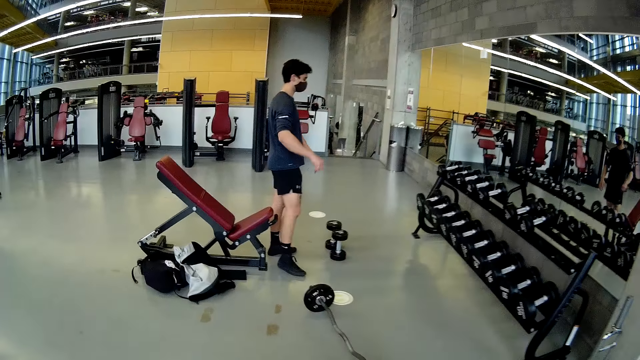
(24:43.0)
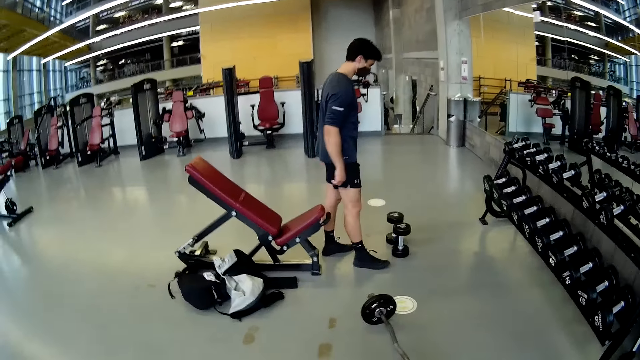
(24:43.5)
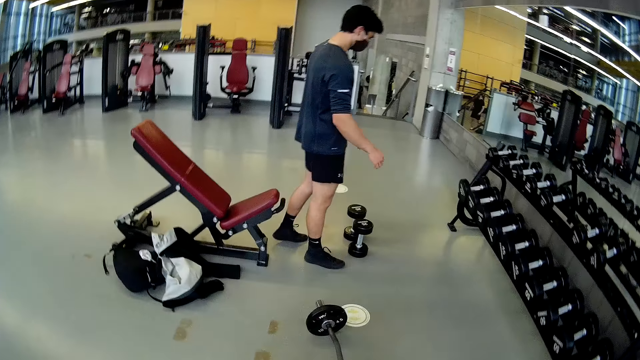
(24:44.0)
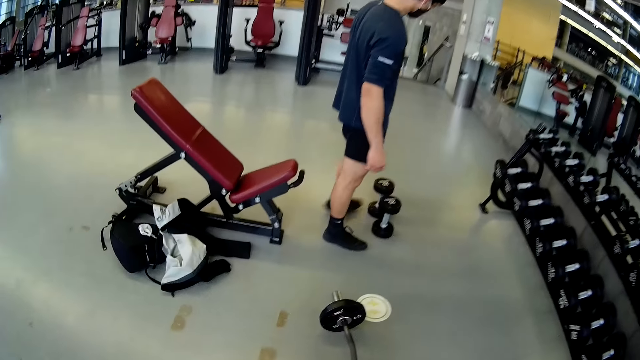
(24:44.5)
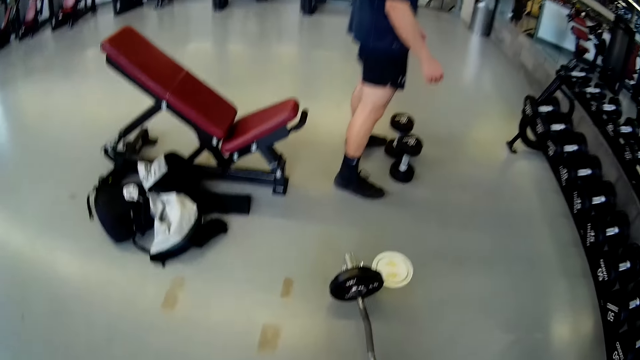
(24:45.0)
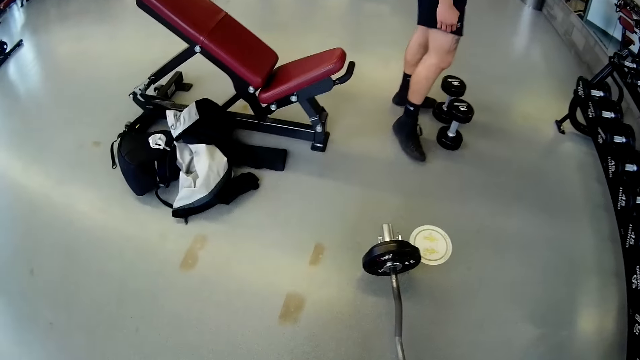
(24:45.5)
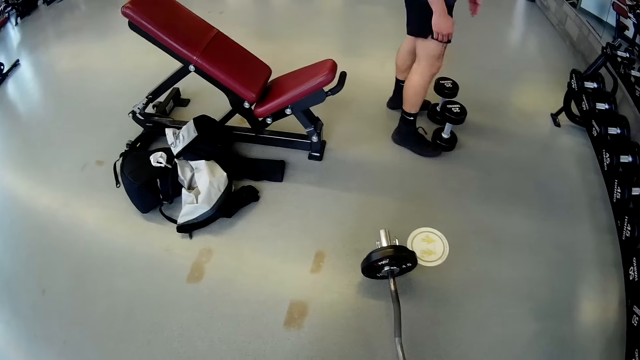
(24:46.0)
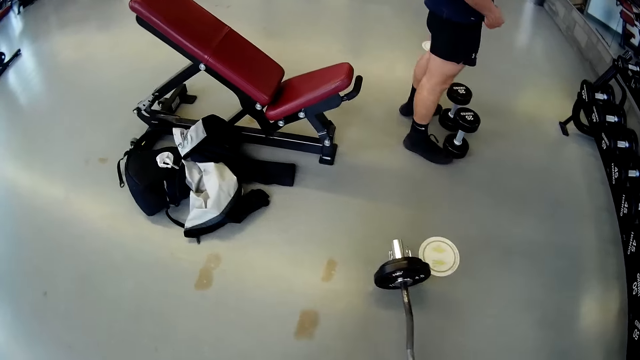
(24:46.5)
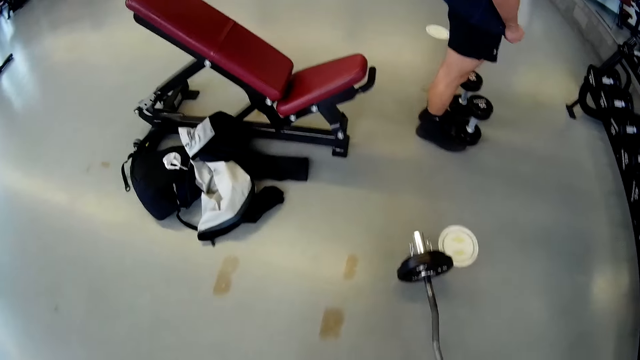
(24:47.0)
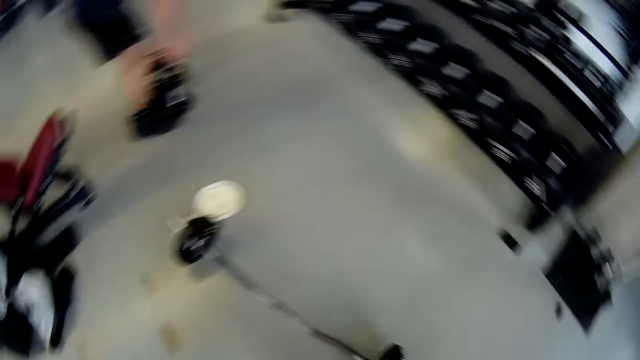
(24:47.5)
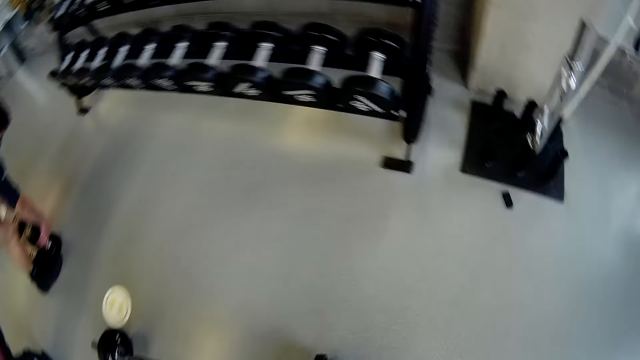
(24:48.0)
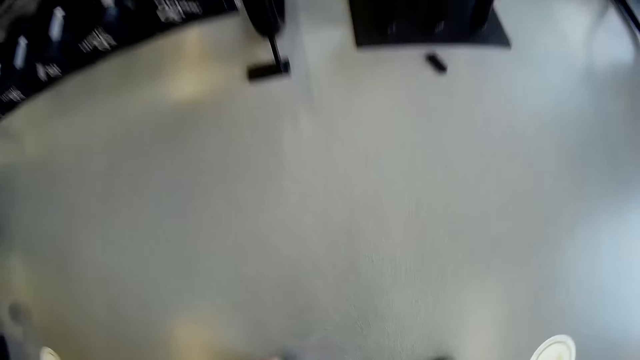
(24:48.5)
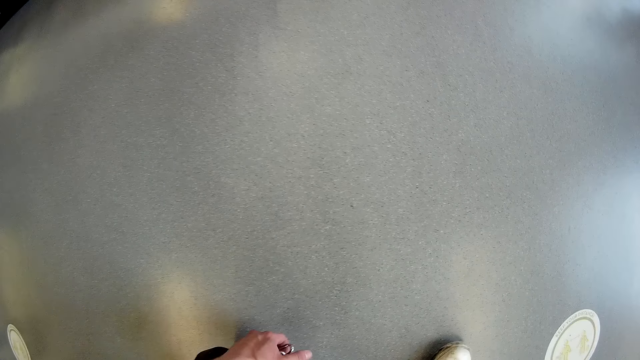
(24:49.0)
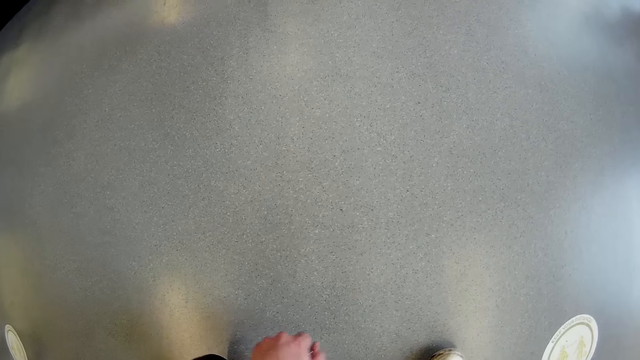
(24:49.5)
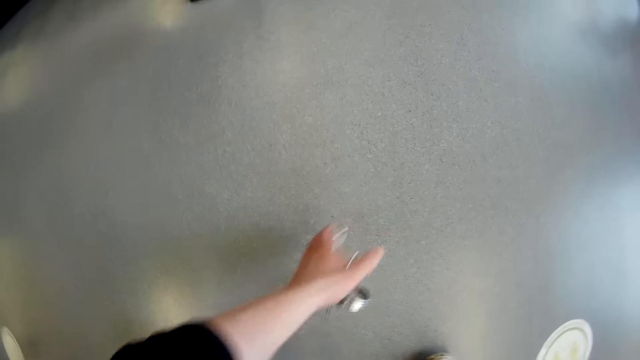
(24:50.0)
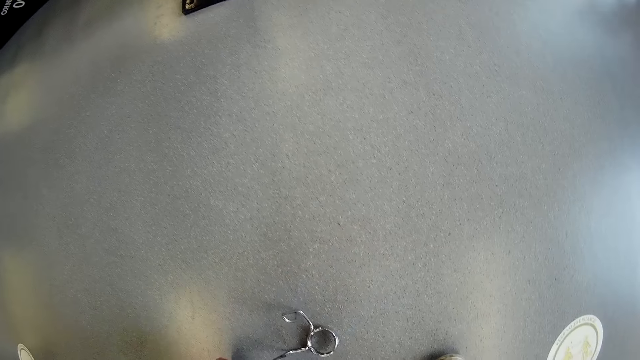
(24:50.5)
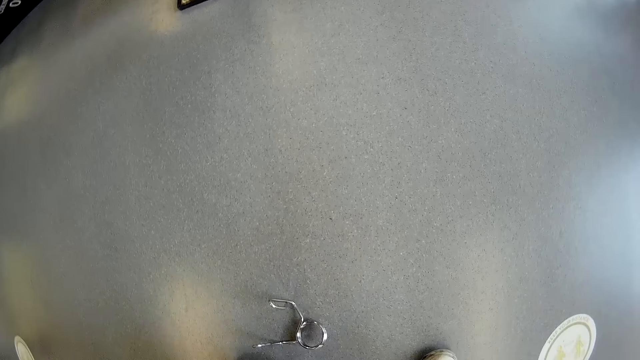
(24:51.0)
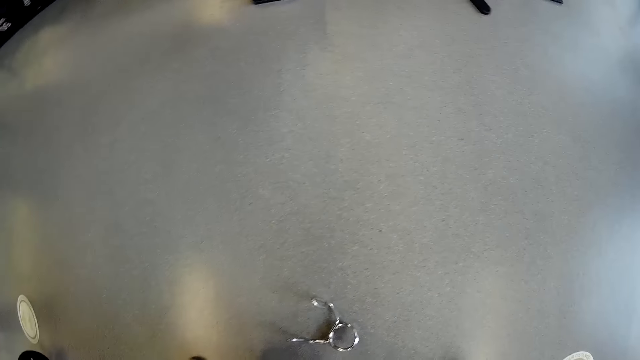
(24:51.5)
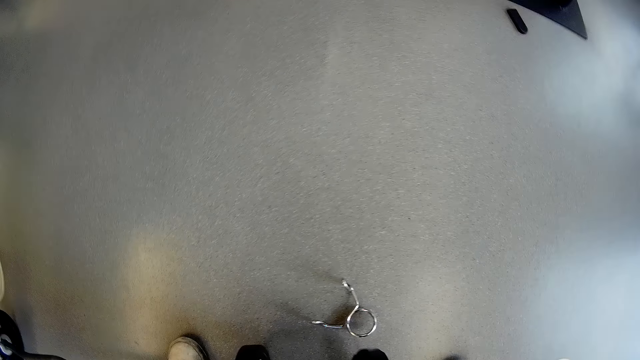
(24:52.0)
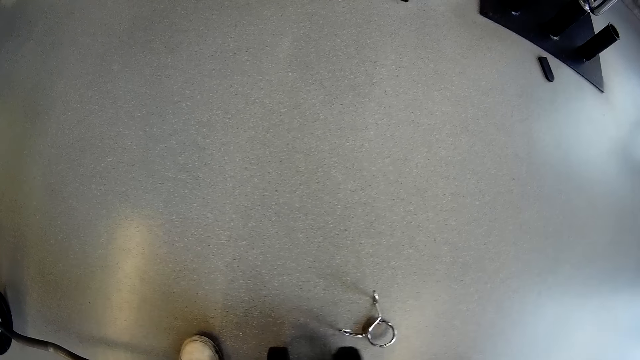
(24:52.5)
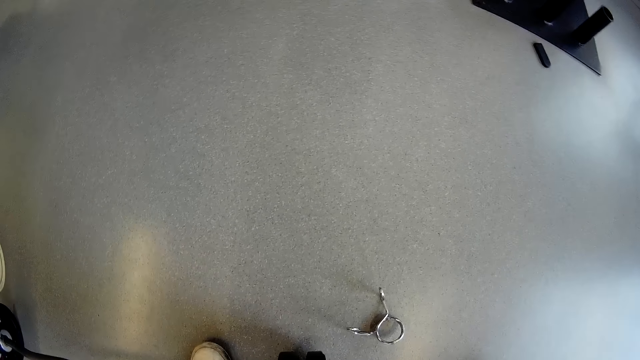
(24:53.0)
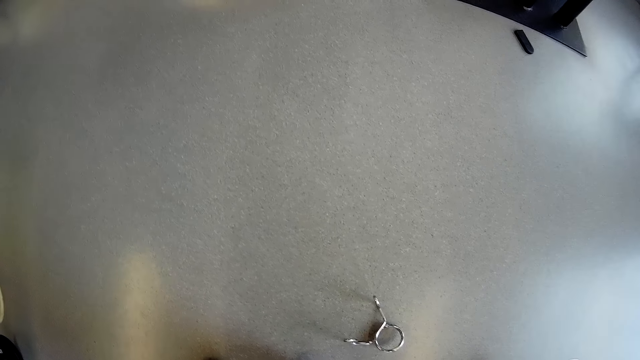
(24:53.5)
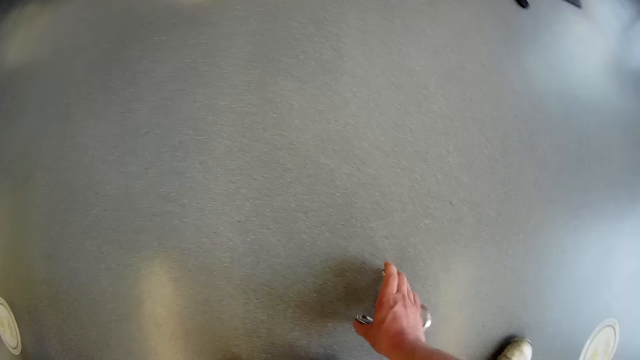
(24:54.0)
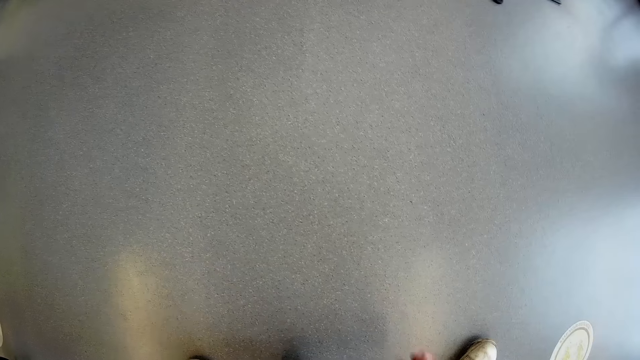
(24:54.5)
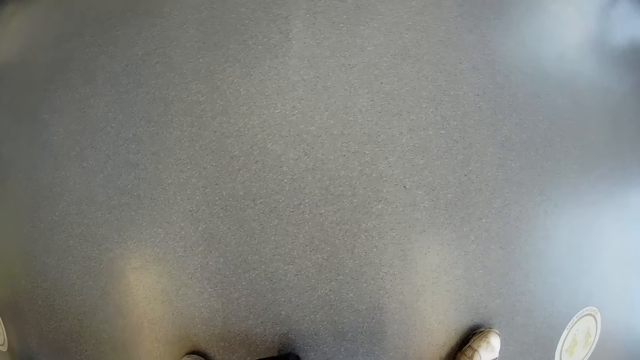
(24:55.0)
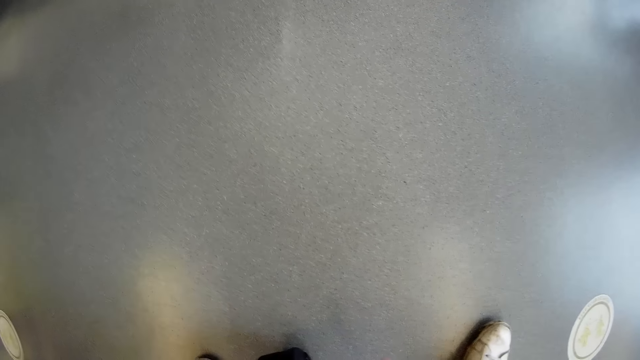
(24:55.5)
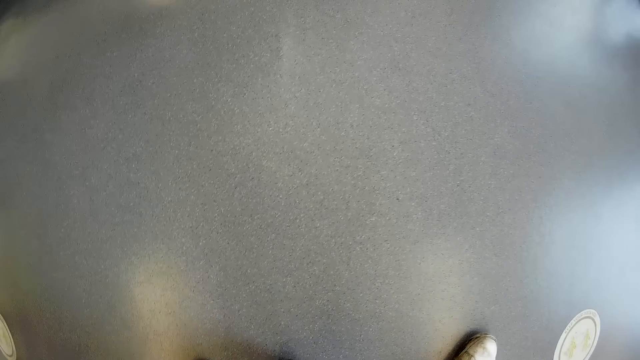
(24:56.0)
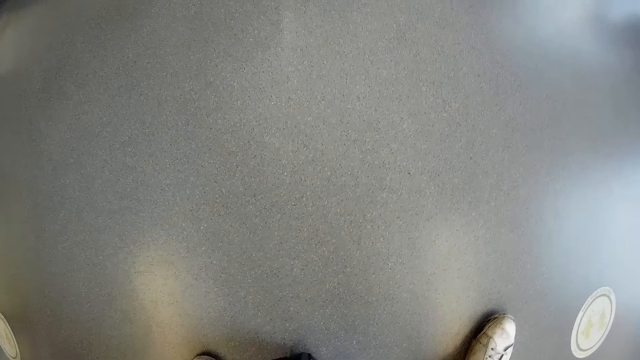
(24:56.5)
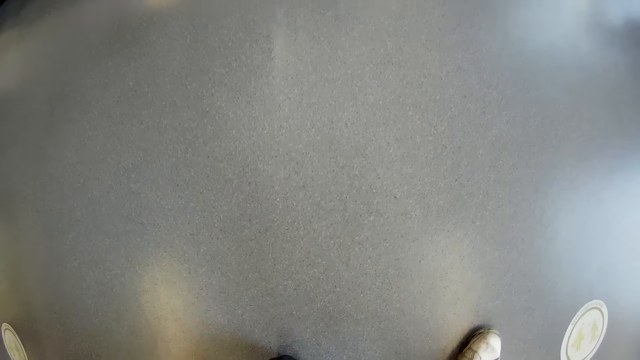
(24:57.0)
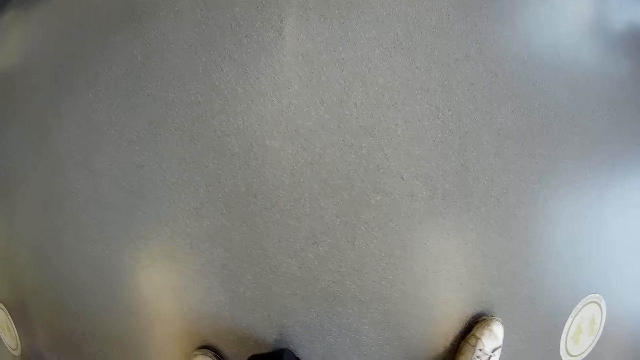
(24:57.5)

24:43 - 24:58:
The camera wearer stands on the floor. A man picks the two dumbbells from the floor with both hands. The camera wearer picks a hook from the floor in his left hand. He removes something on the barbells. He drops the hook on the floor with his left hand. He connects the barbells in the barbell weights. He picks the hook on the floor with his right hand. He removes the barbells in the barbell weights.

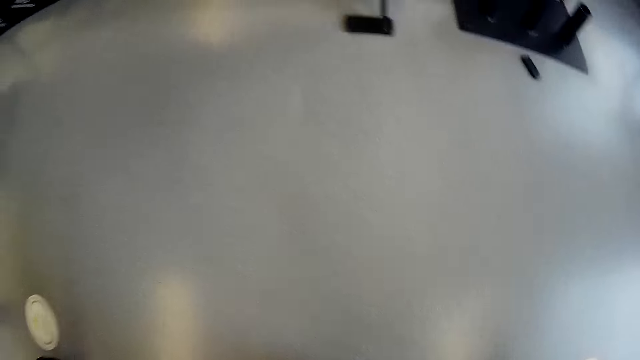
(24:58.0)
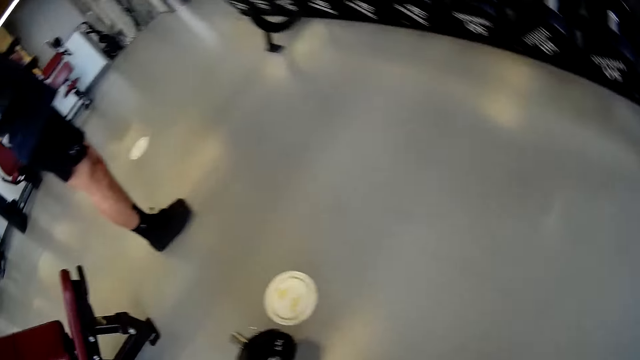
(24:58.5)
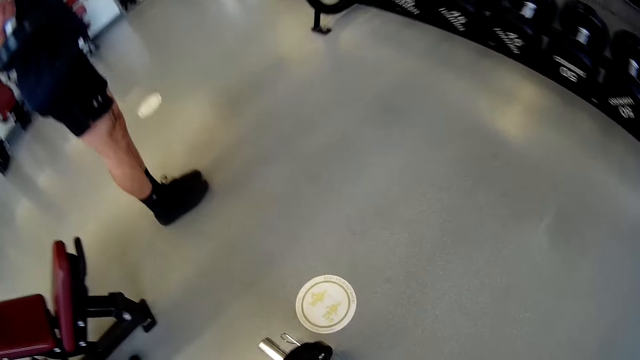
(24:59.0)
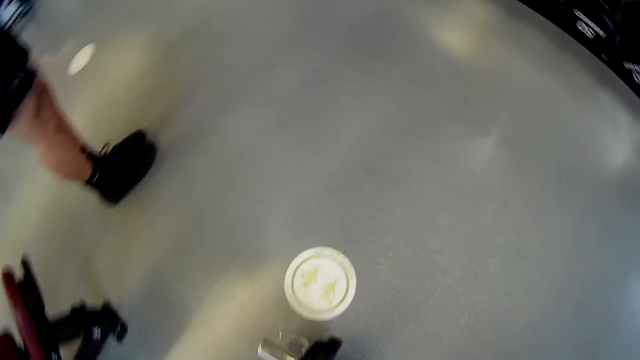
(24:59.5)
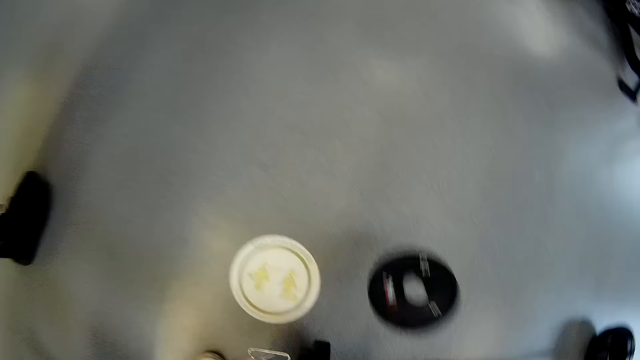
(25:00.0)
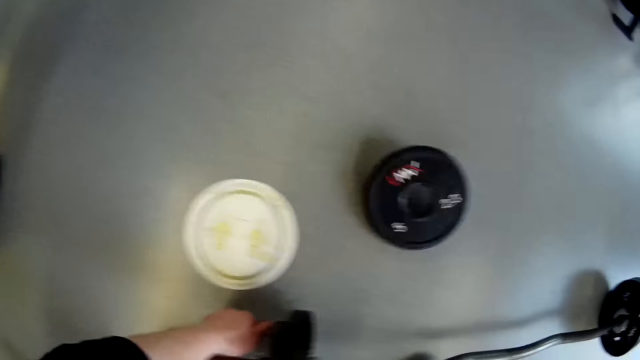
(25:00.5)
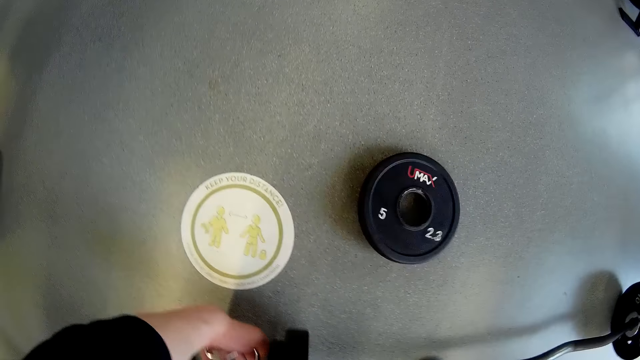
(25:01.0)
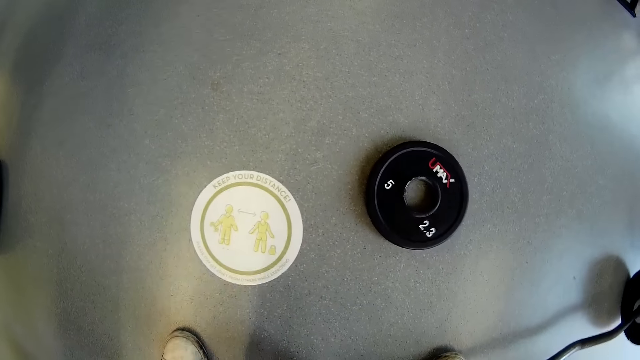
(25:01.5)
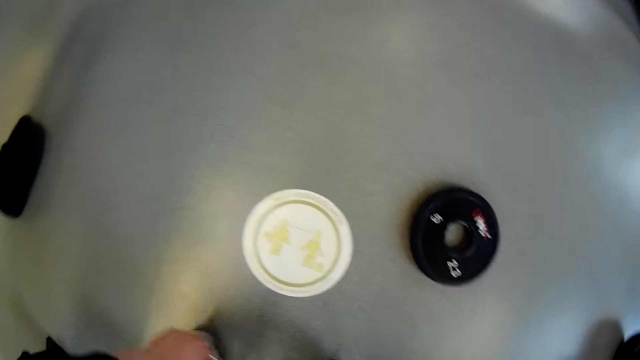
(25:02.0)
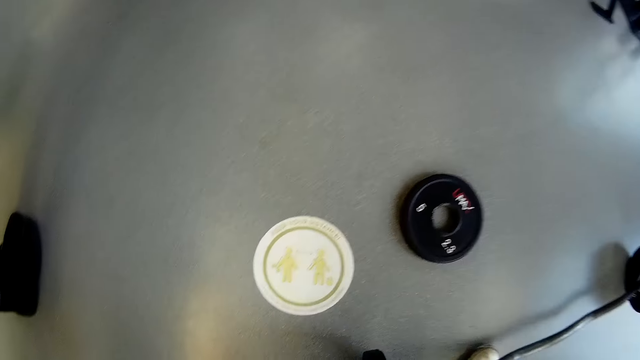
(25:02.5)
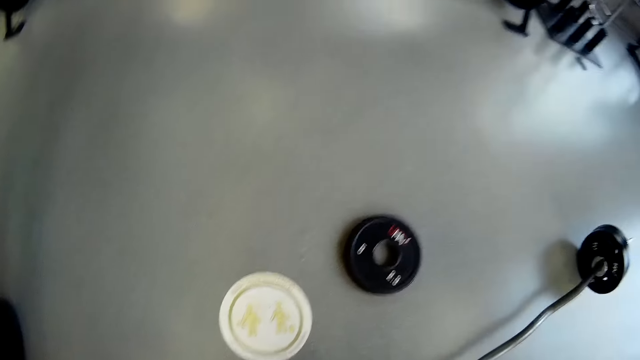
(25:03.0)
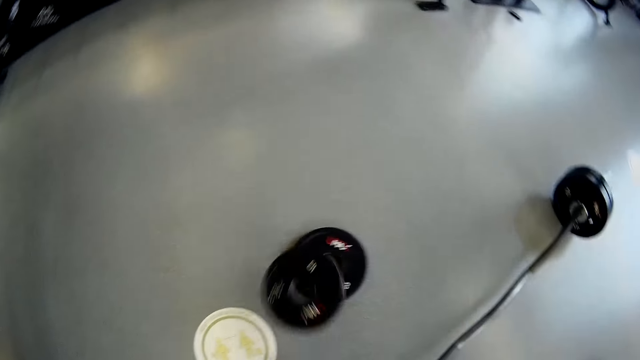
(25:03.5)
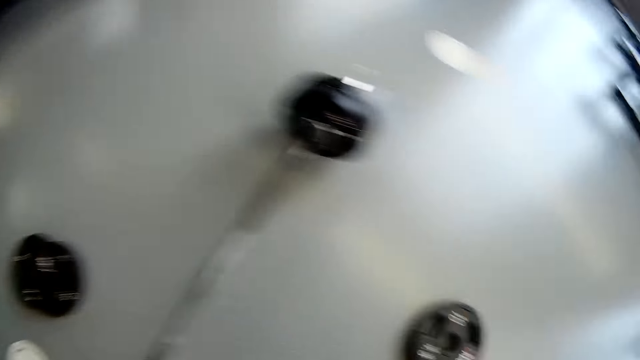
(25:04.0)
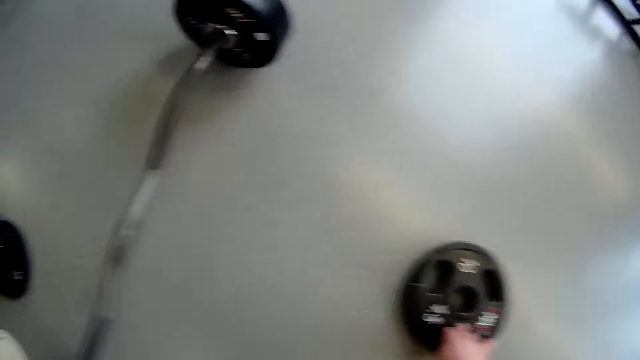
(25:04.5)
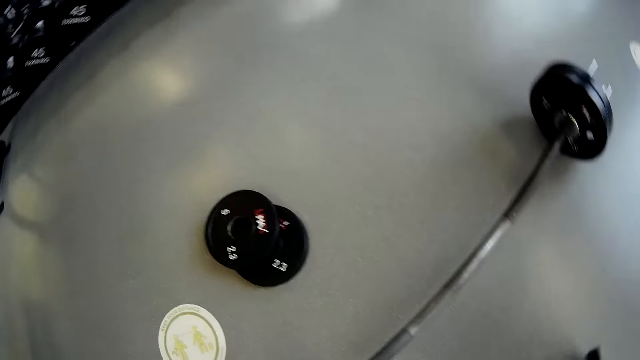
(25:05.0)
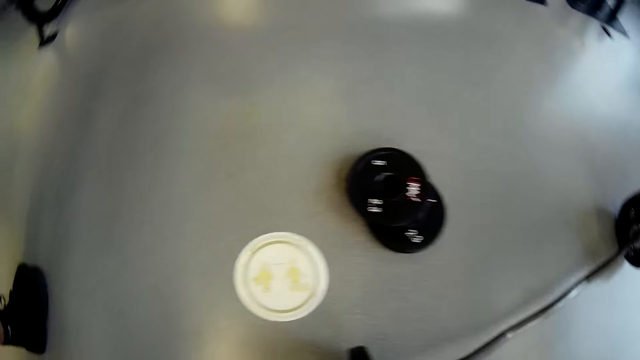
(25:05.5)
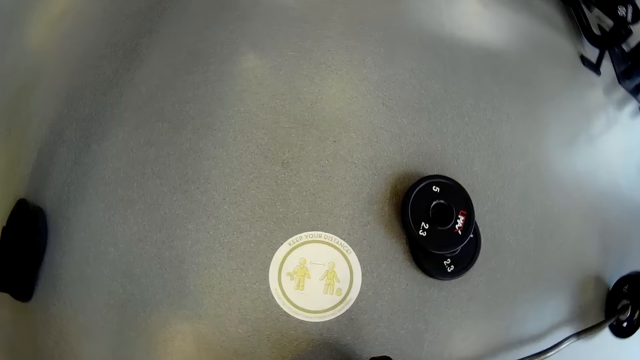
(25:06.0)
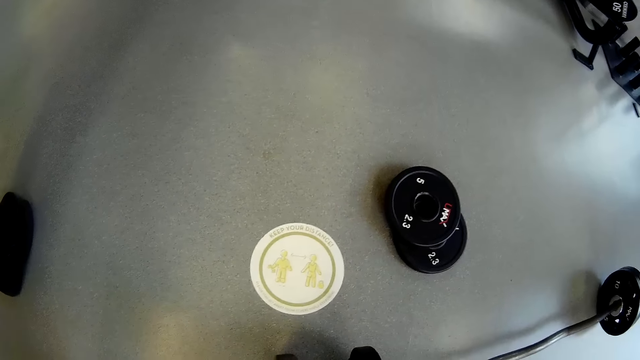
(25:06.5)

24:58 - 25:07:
The camera wearer throws a weight plate or barbell on the floor with his right hand. He removes the barbells in the barbell weights. He picks another weight plate from the floor with his left hand. He throws the second weight plate on the floor with his right hand. He picks a third weight plate from the floor with his right hand. He connects the barbells in the barbell weights.
